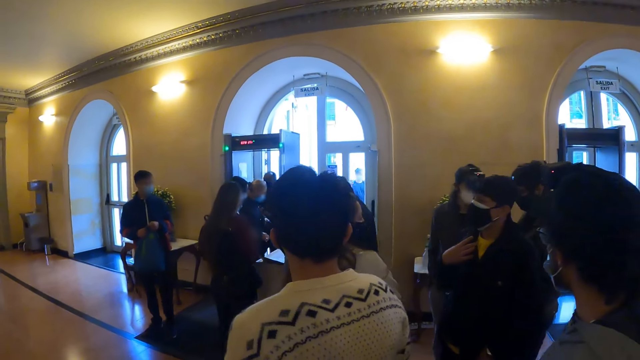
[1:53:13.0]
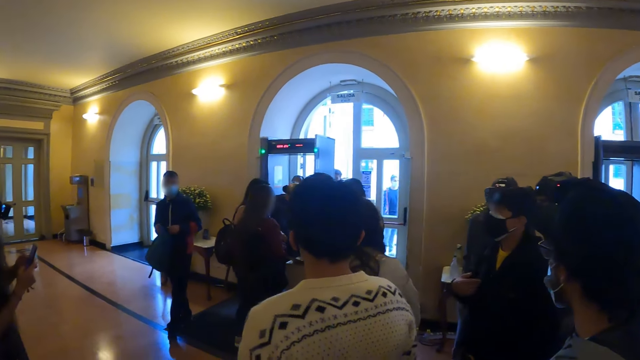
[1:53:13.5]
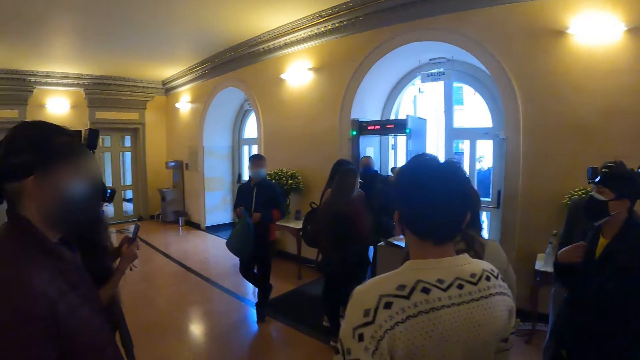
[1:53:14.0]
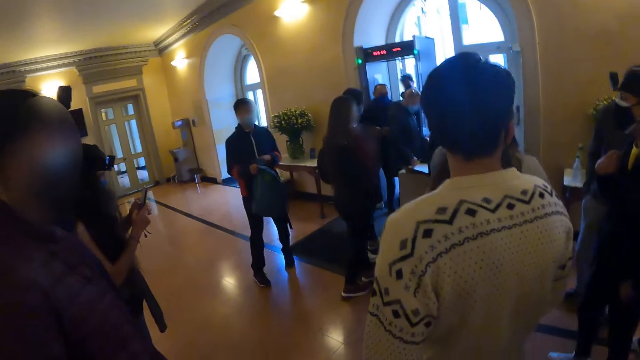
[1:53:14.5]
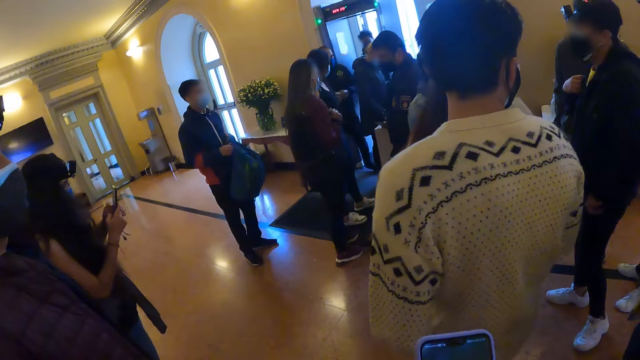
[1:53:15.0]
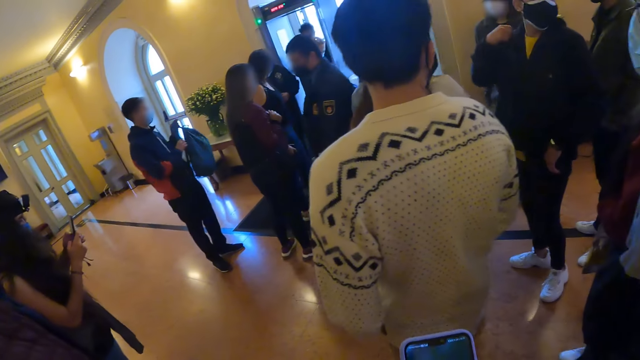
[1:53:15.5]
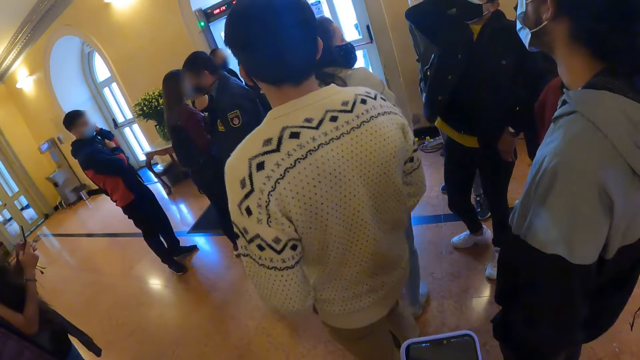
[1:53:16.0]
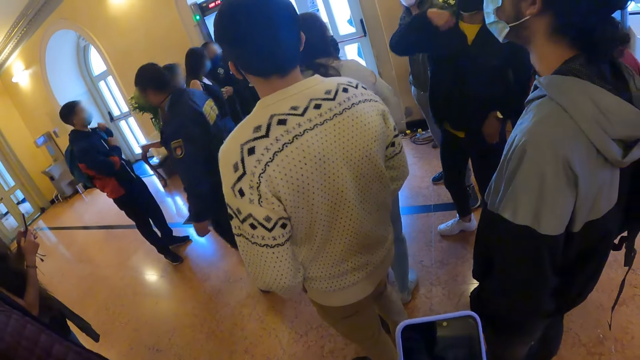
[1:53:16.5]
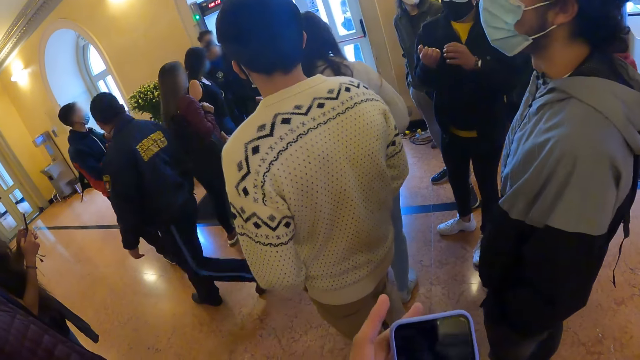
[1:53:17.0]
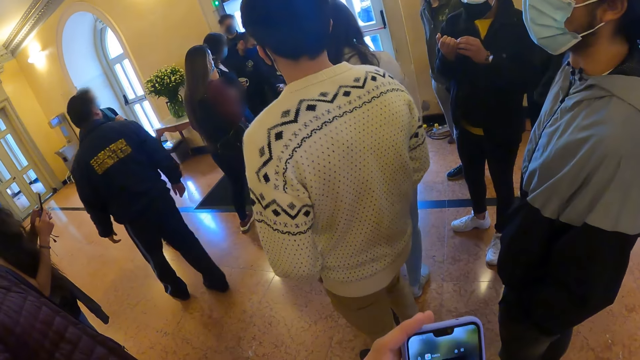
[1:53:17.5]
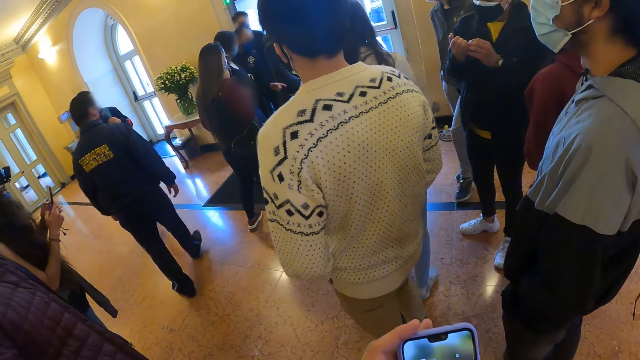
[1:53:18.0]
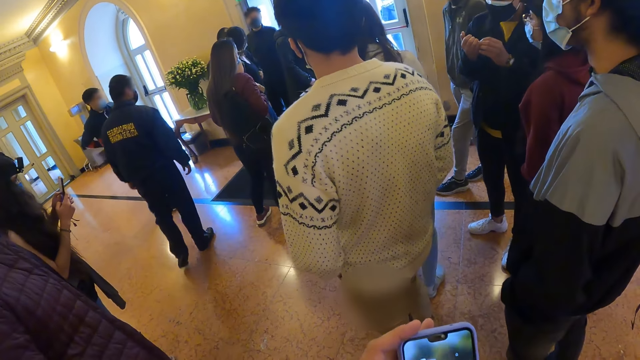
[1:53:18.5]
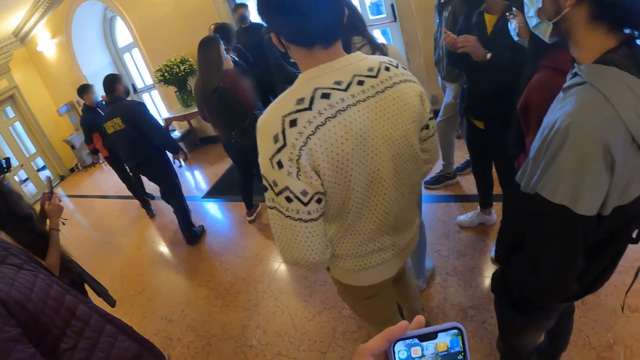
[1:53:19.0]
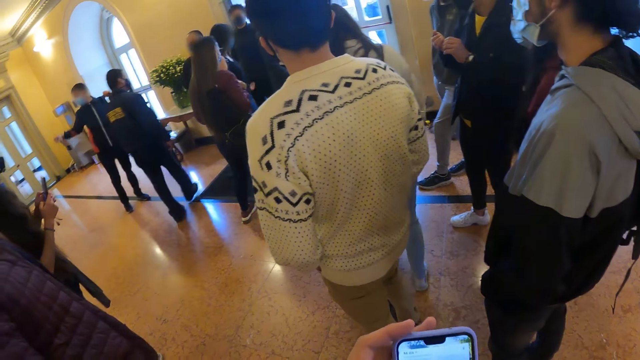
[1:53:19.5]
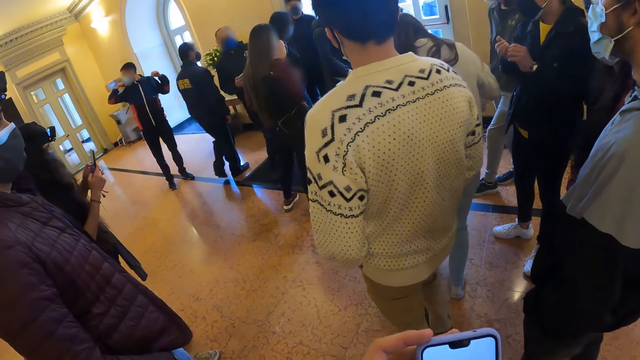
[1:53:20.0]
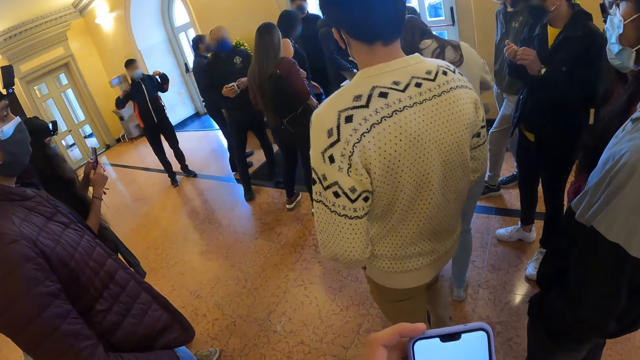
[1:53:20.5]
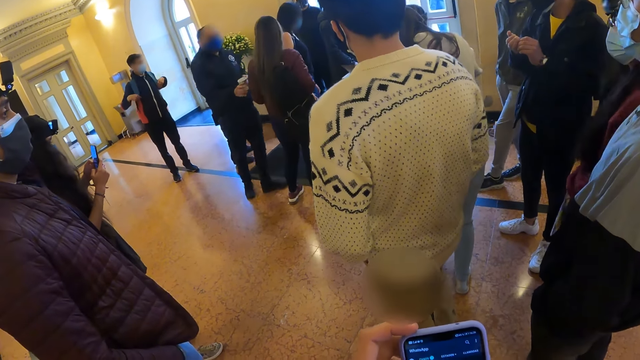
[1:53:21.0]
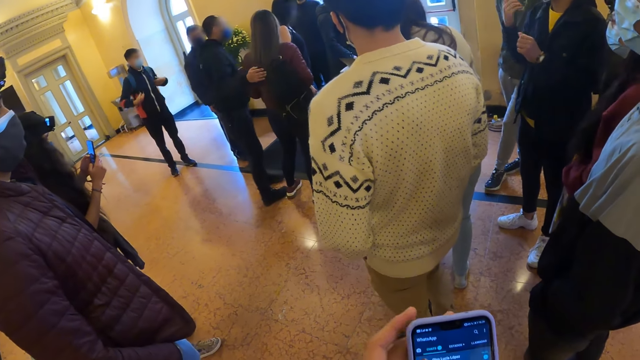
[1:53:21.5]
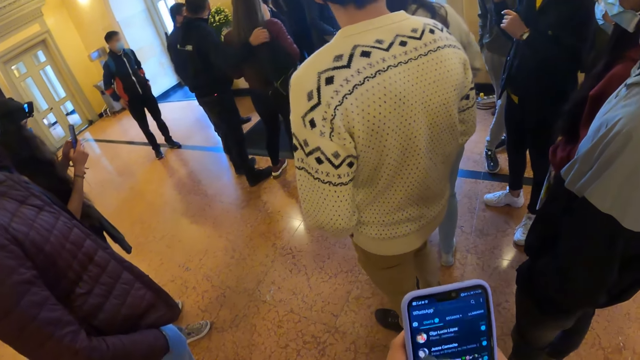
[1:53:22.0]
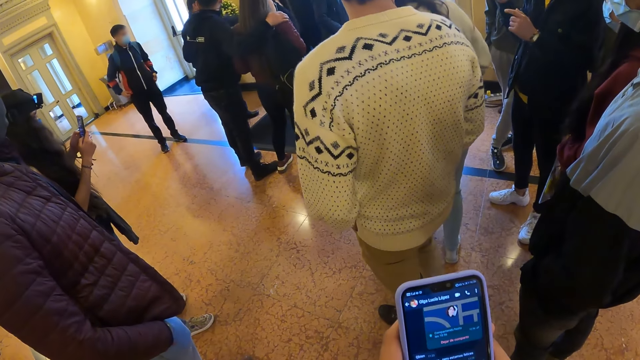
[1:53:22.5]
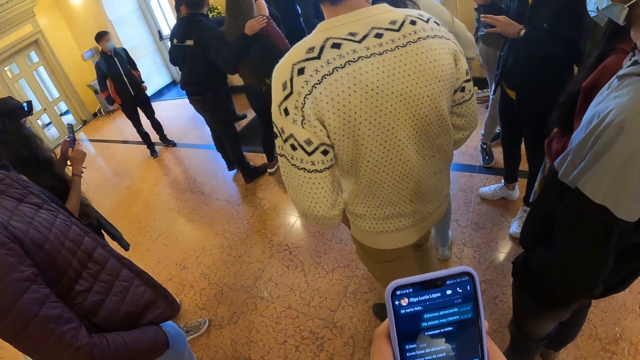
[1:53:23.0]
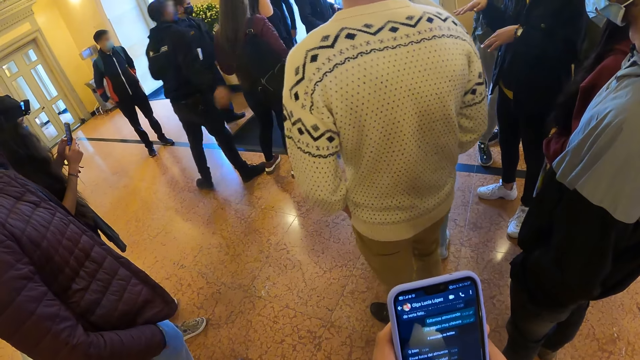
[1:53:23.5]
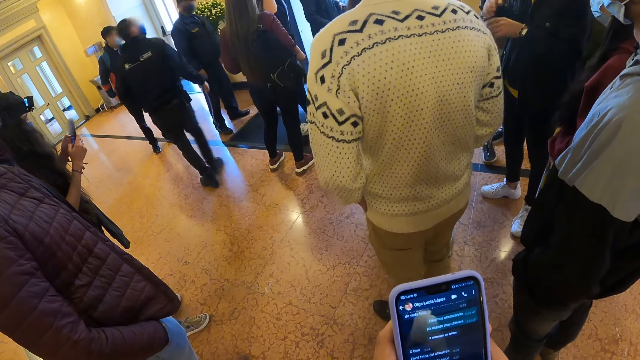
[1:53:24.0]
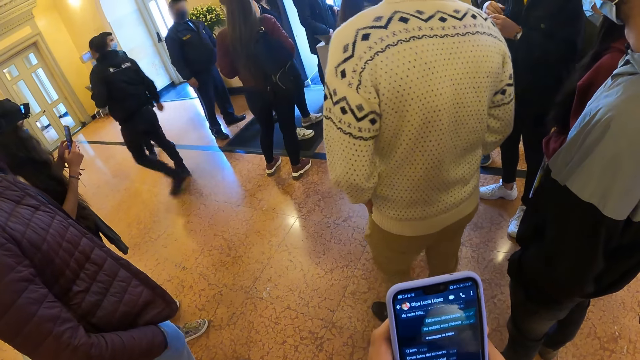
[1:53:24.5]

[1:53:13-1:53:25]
The camera wearer uses a smart phone. They operate the phone.

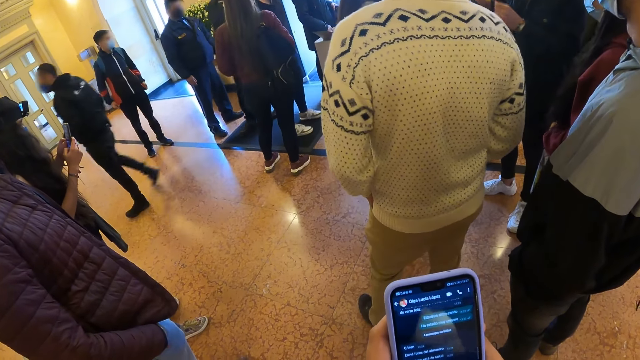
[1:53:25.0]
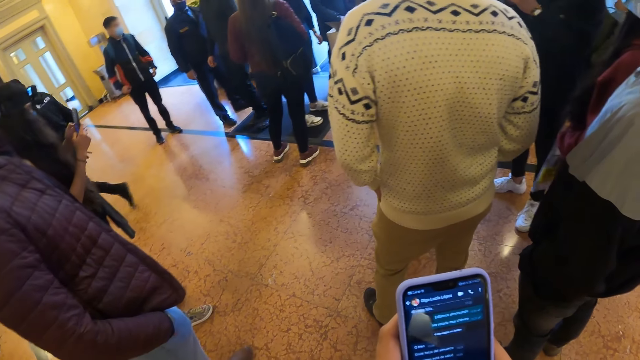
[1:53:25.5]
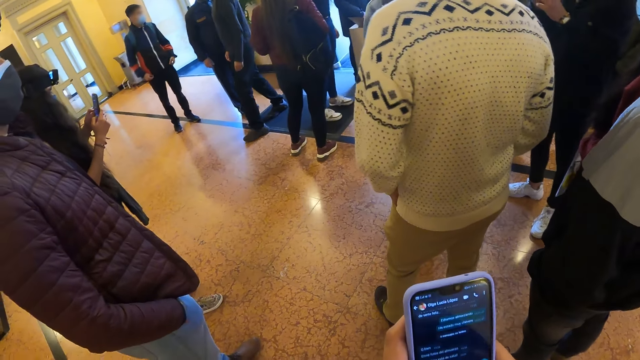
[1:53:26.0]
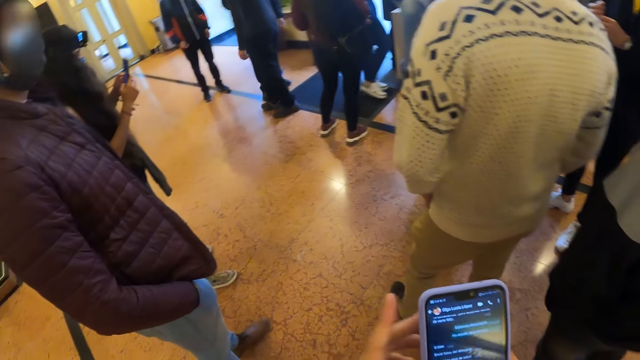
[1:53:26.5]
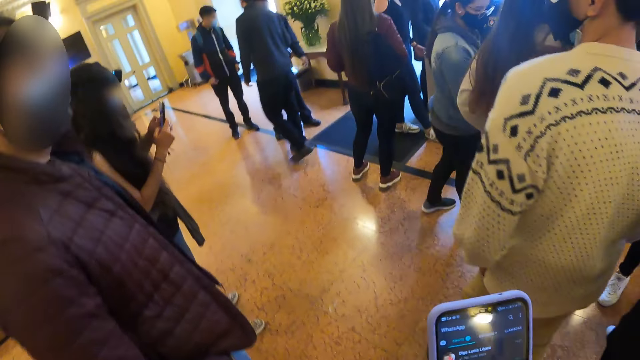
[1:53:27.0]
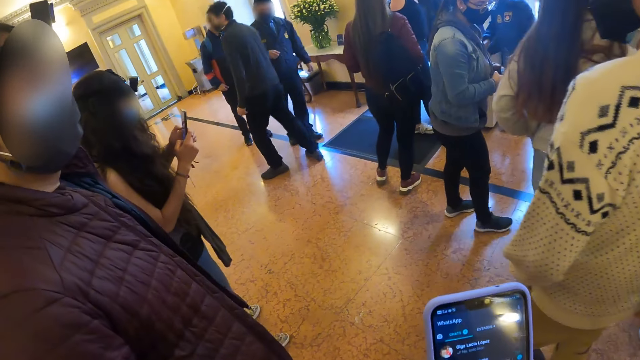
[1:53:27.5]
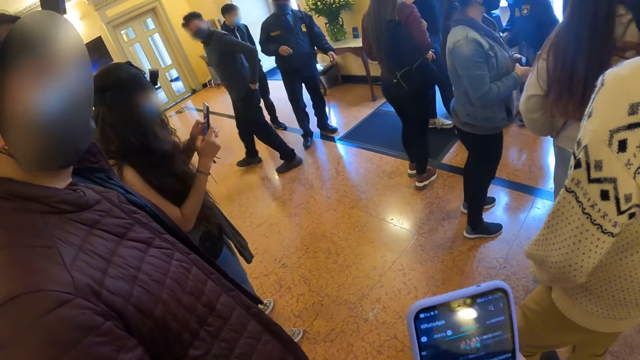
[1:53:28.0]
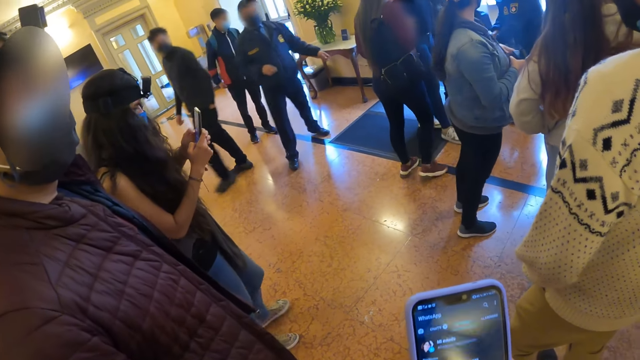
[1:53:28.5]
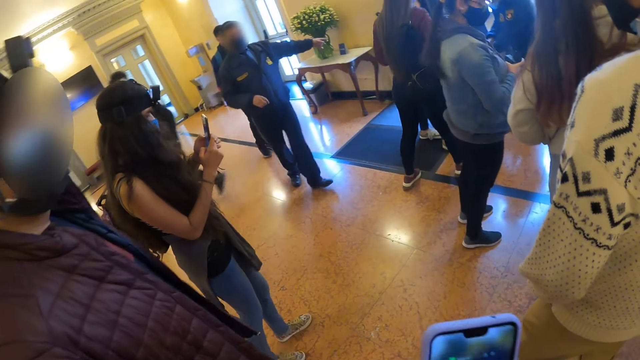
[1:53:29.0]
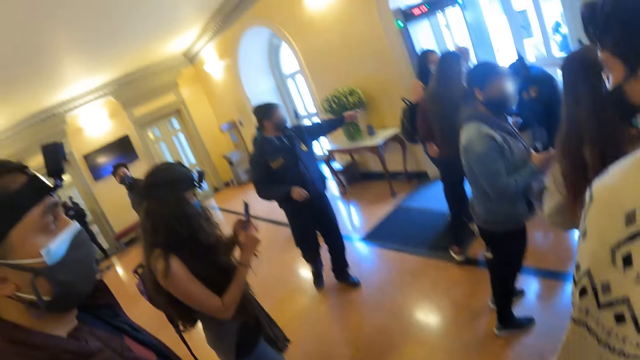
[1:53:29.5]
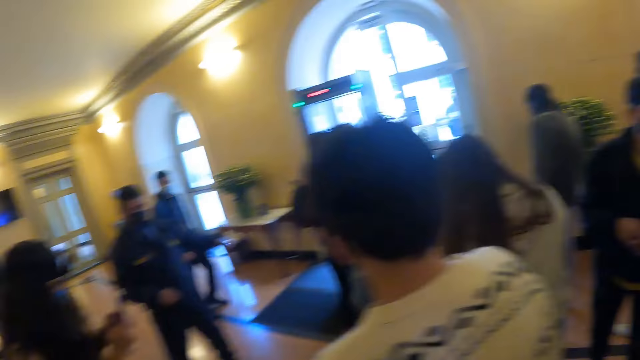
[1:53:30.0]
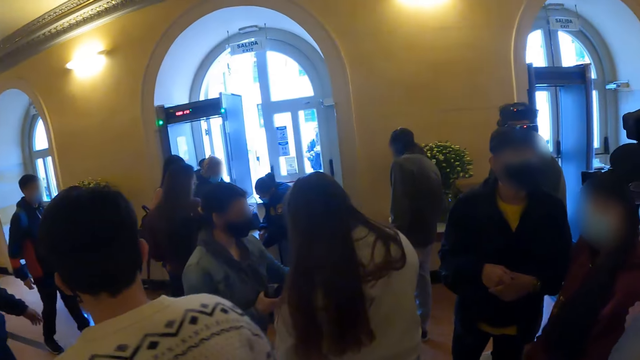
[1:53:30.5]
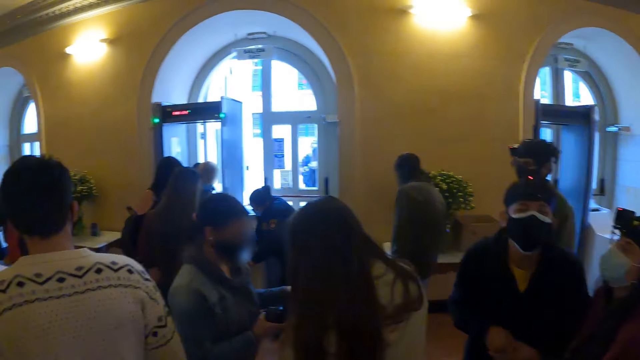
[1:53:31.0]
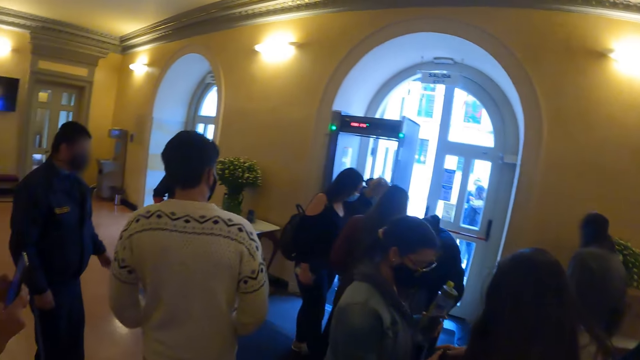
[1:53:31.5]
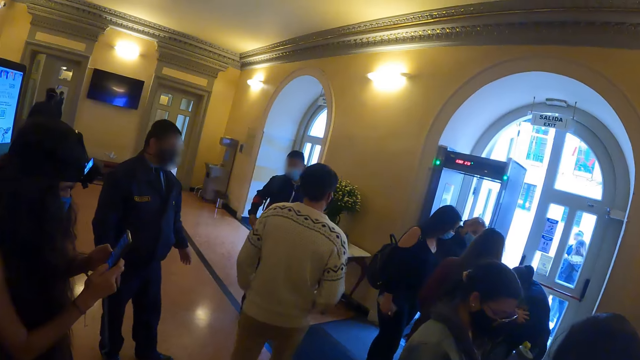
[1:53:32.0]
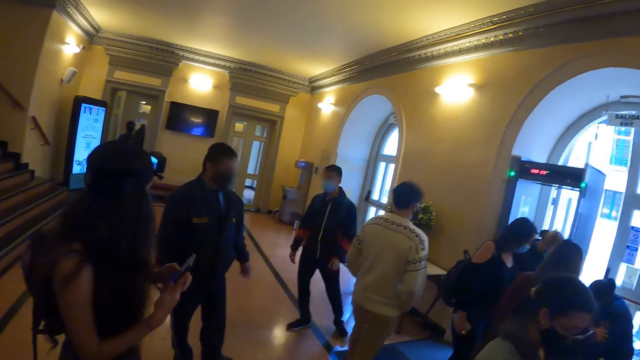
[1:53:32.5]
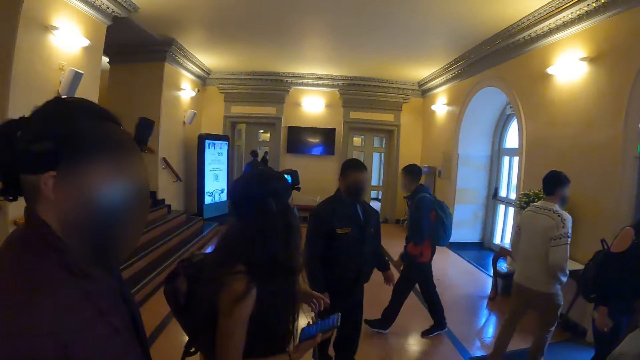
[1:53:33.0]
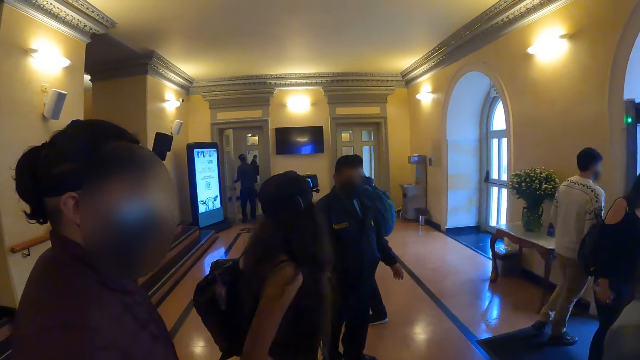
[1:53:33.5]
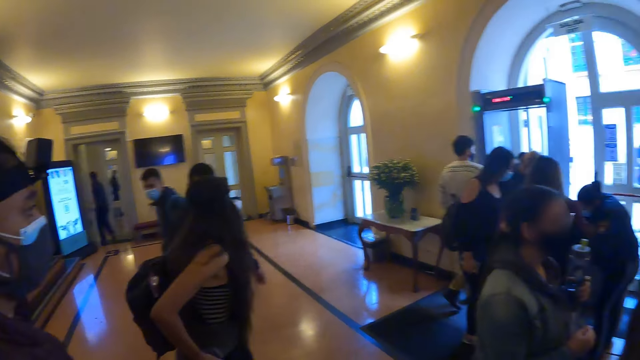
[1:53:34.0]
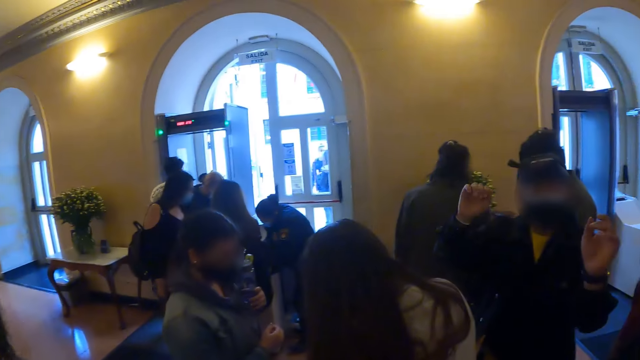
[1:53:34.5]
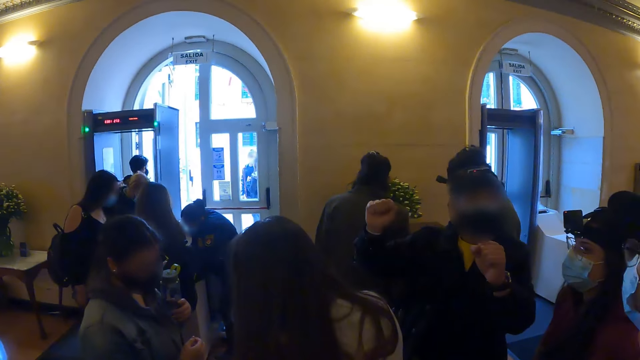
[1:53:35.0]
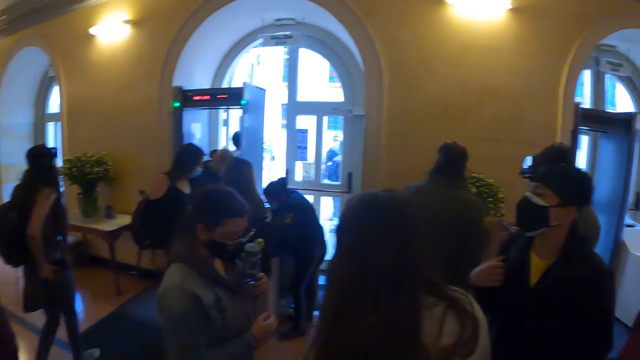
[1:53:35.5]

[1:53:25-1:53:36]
The camera wearer slightly moves forward. They look around a room. They walk towards the exit.
